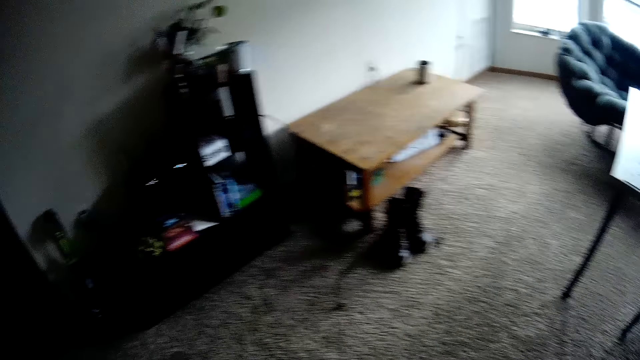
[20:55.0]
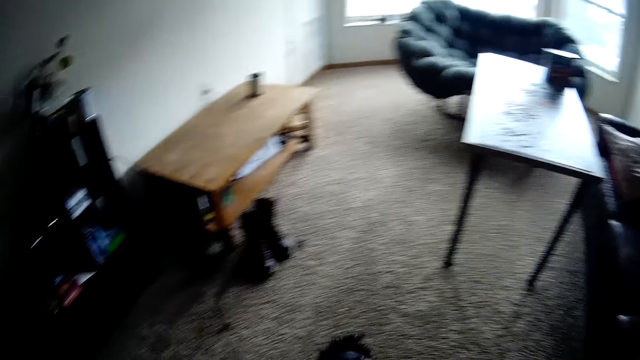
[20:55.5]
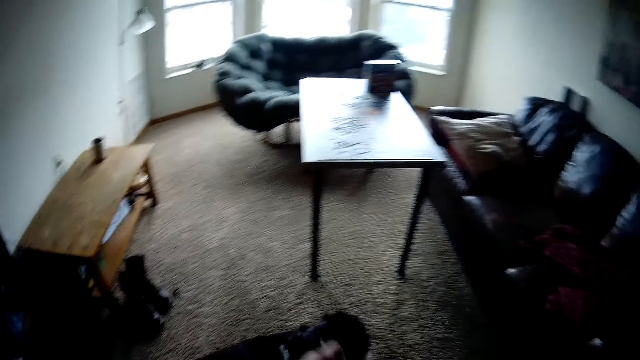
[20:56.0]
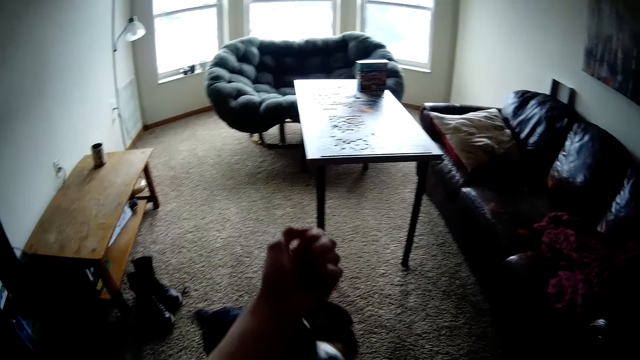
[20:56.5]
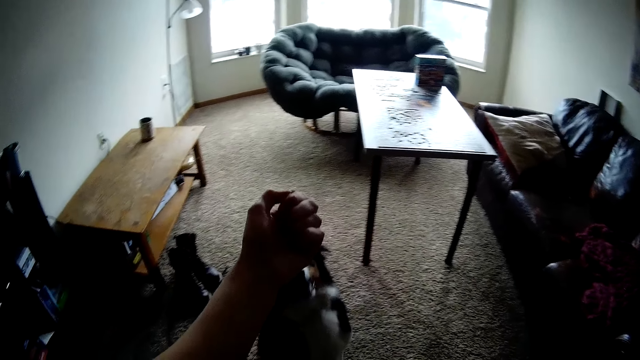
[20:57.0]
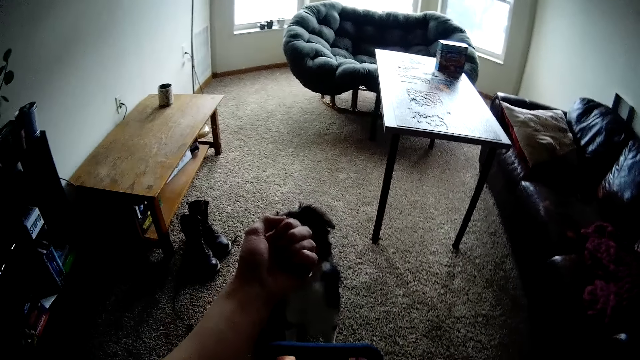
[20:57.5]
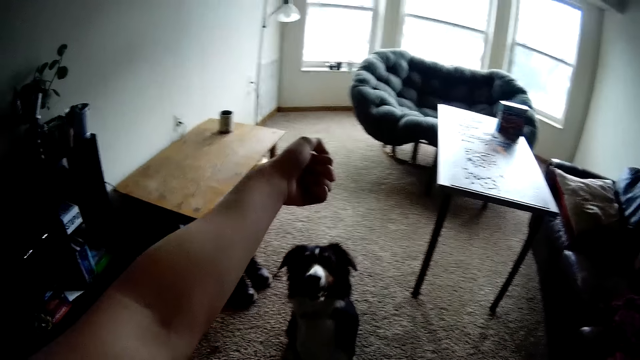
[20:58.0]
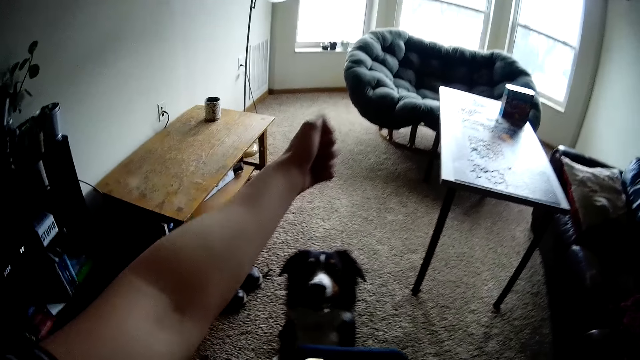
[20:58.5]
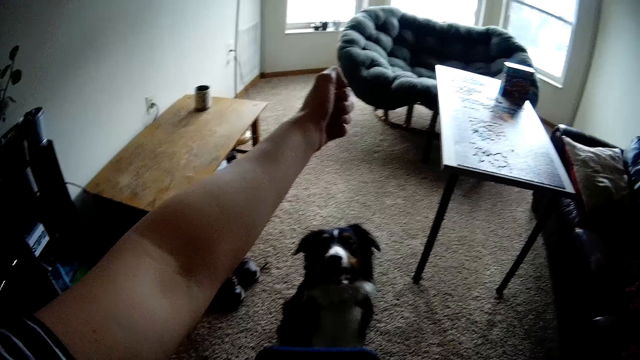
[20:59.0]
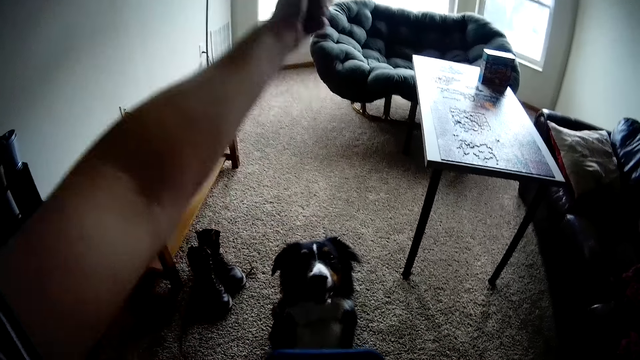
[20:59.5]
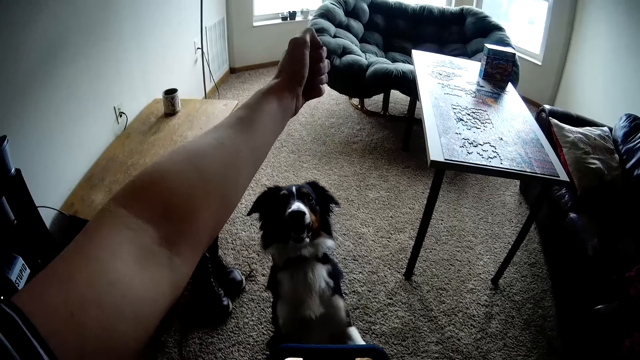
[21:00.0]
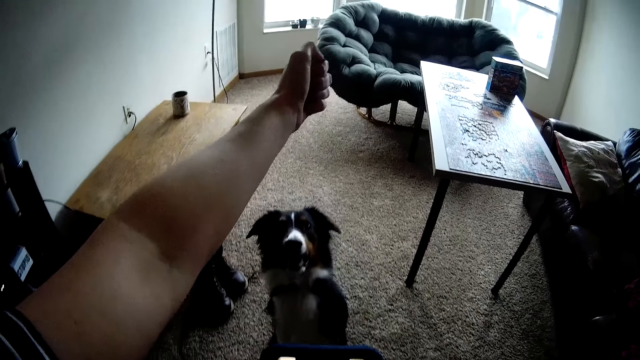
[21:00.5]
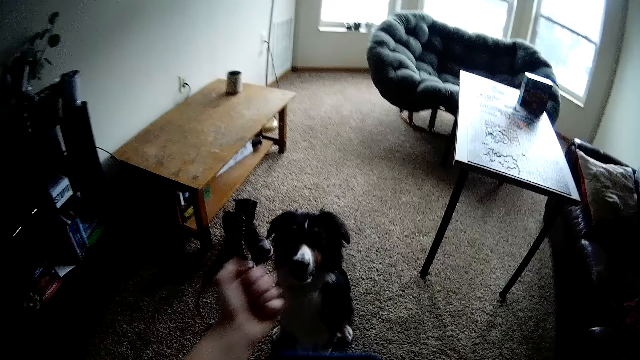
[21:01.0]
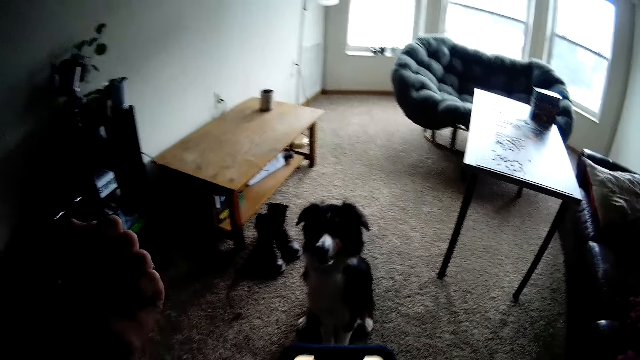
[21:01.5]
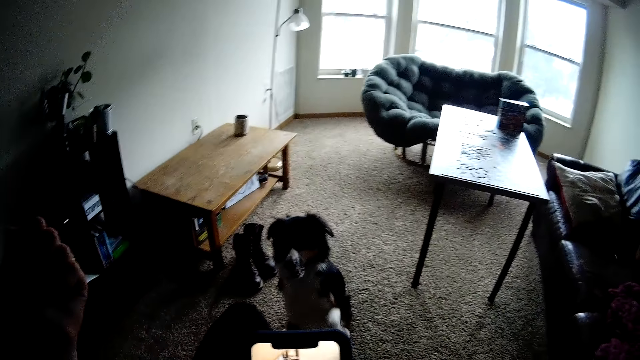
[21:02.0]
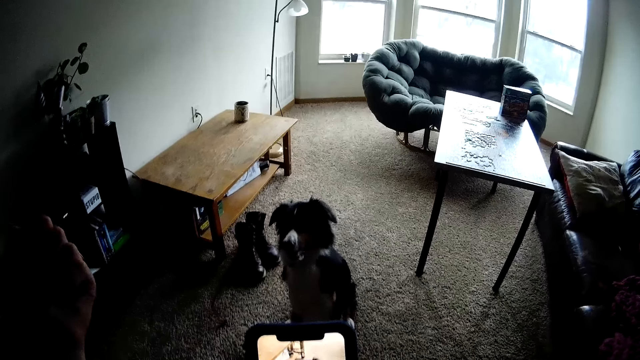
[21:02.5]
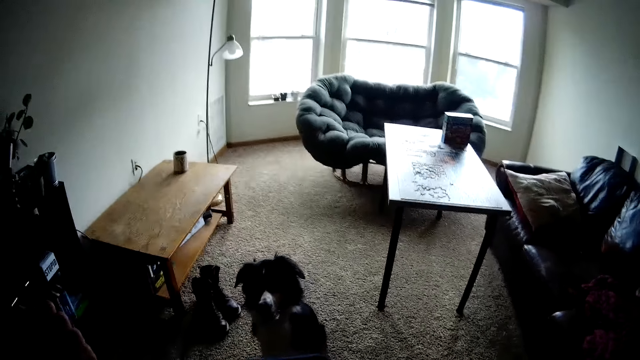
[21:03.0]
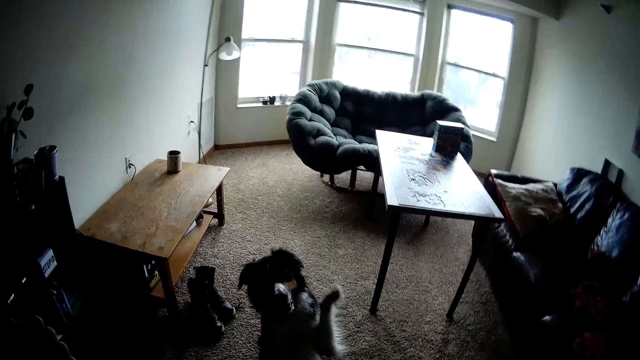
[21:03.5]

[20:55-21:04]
The camera wearer puts the hand up, interacts with the dog, stretches the hand and moves the leg to the dog.

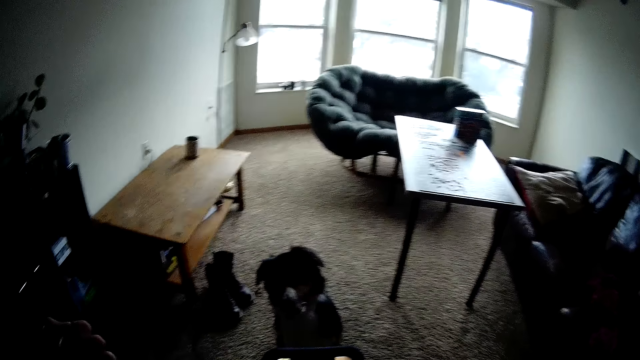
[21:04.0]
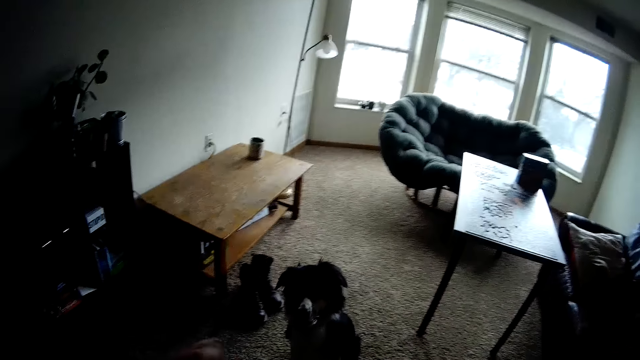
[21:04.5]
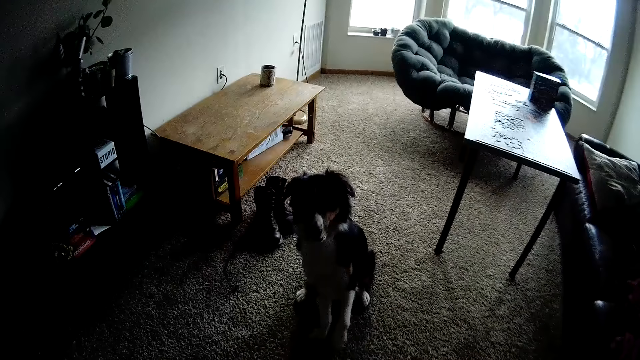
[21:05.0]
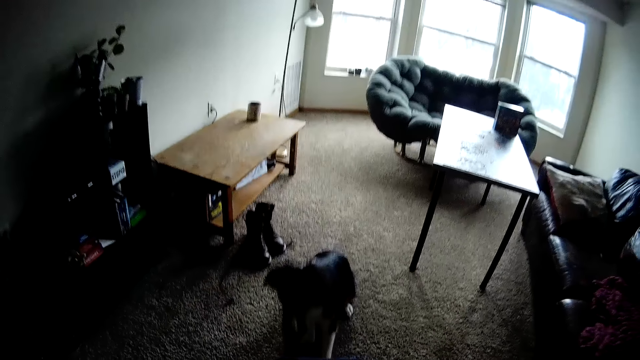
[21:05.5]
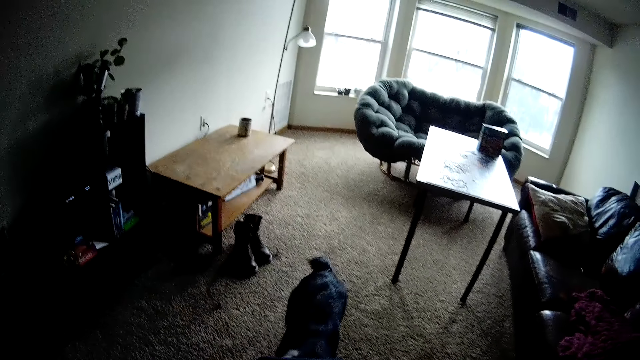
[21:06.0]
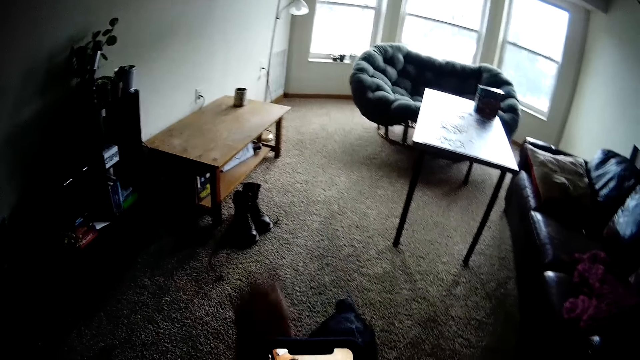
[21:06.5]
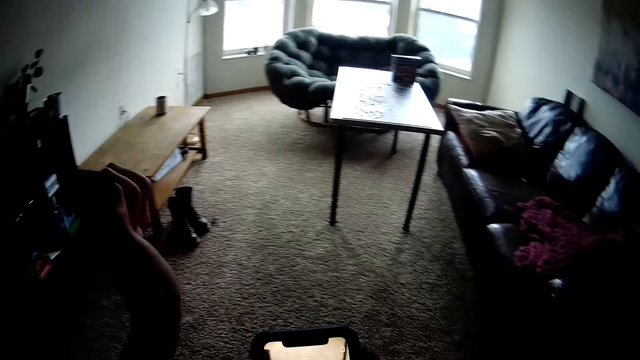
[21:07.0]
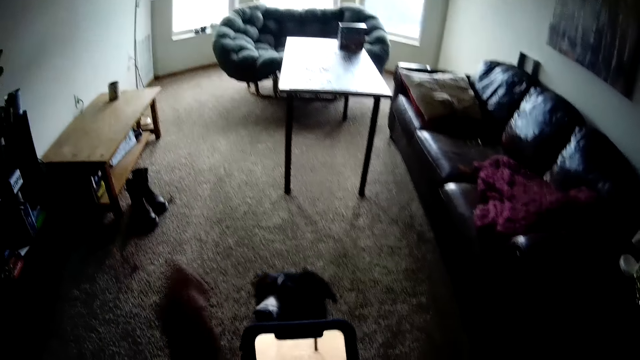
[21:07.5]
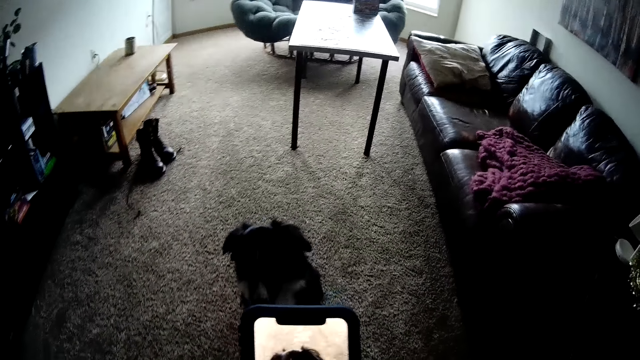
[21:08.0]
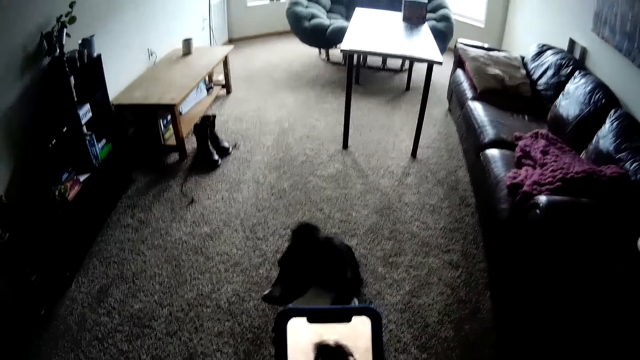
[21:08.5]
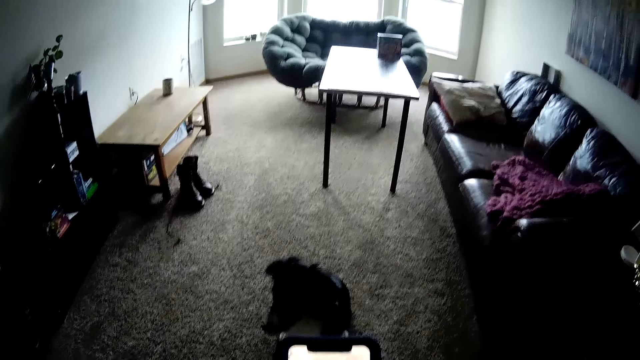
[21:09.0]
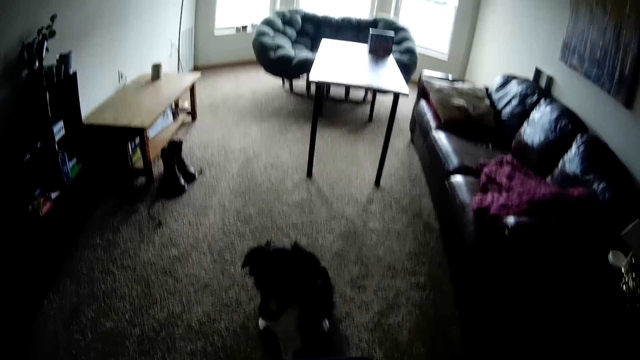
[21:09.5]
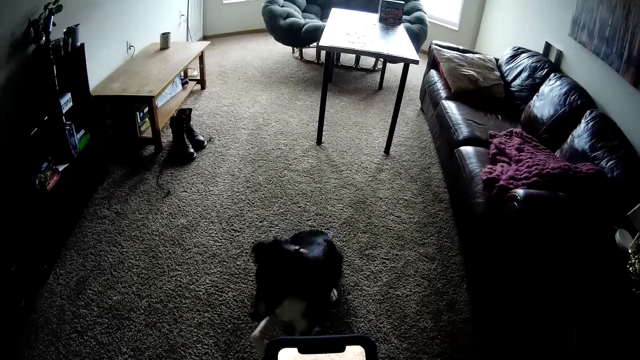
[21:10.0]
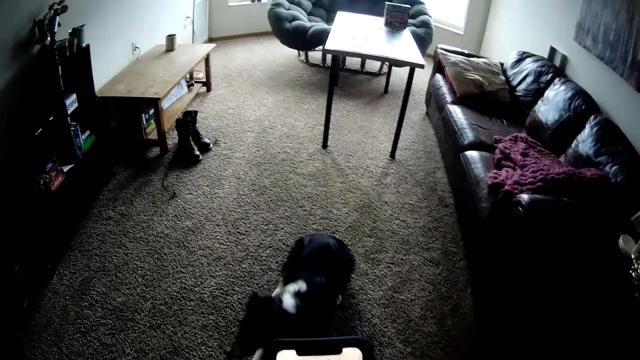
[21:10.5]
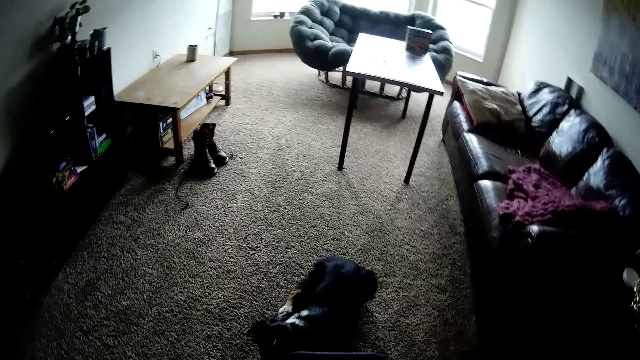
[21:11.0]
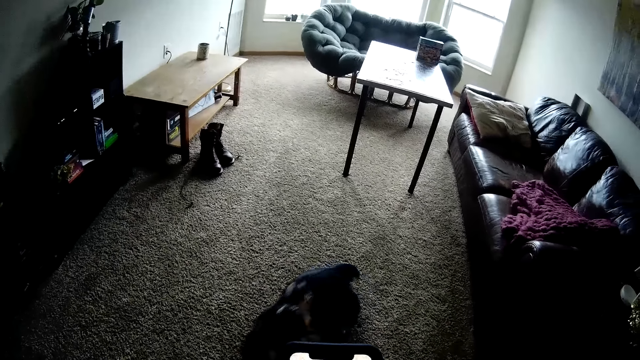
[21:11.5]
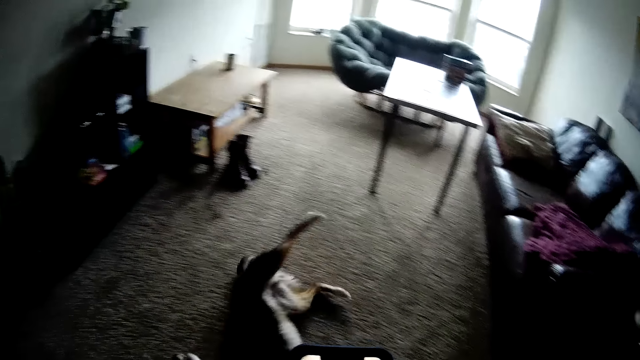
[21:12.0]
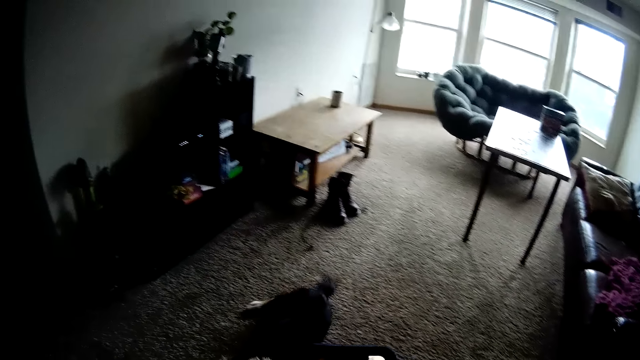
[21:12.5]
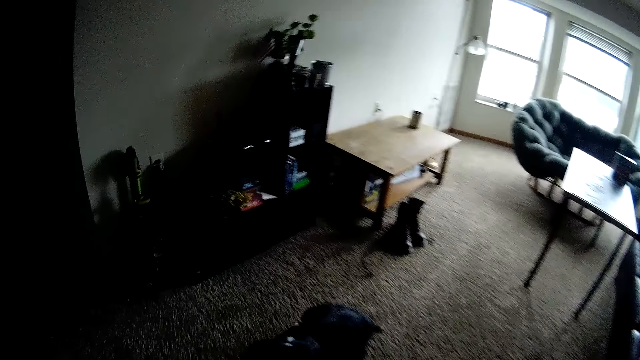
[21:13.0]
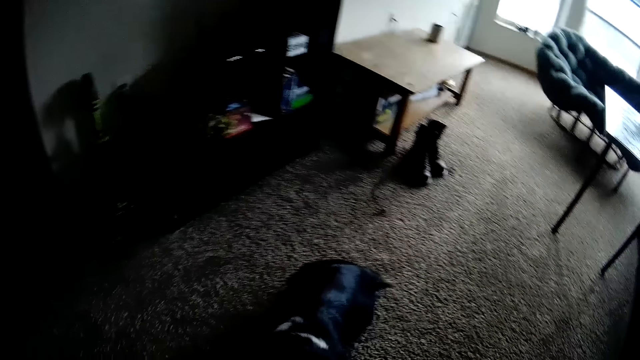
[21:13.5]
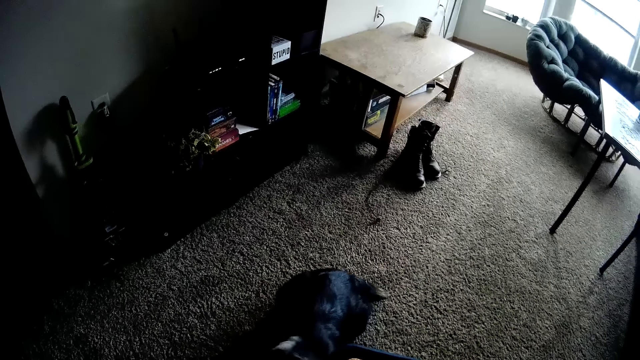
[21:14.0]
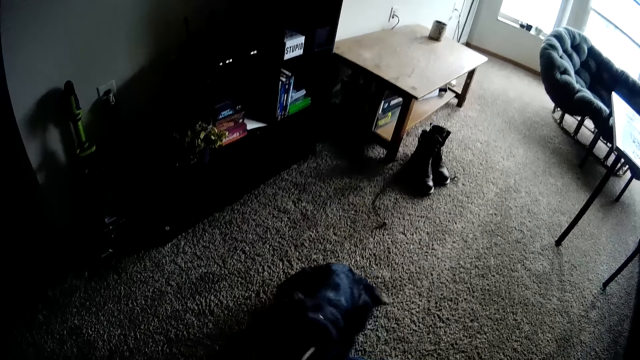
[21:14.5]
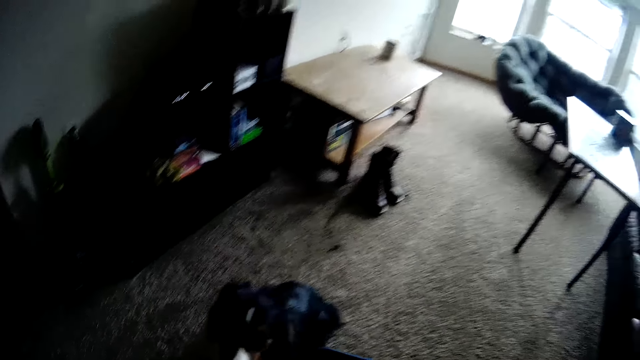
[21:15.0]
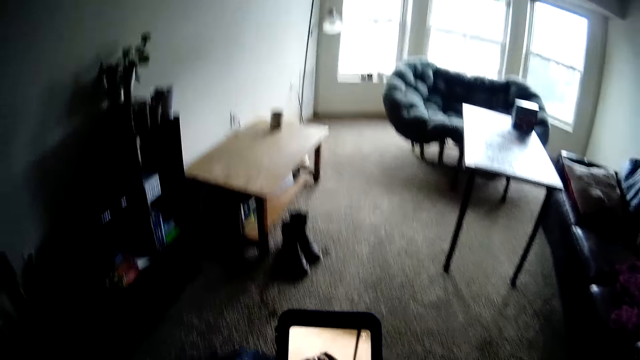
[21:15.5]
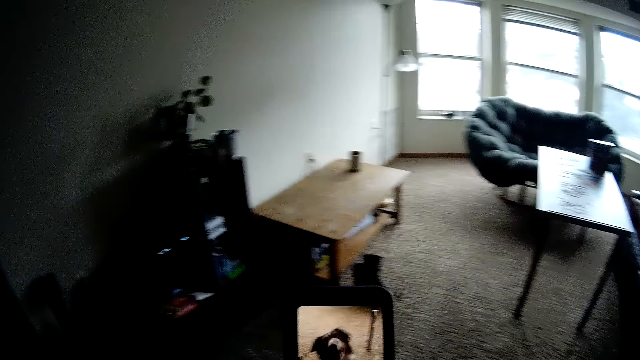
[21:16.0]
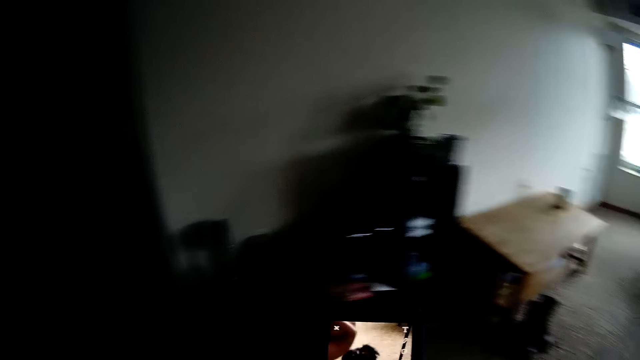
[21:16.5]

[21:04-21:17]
The camera wearer records the video on the phone. They move the hand down, move the hand up and put the hand down. They record the video on the phone. They look at the phone.
